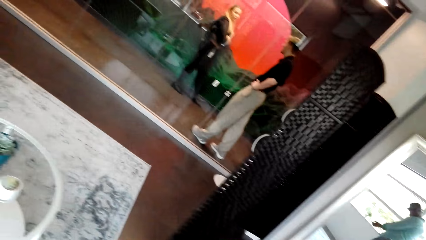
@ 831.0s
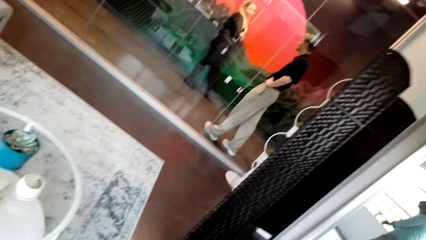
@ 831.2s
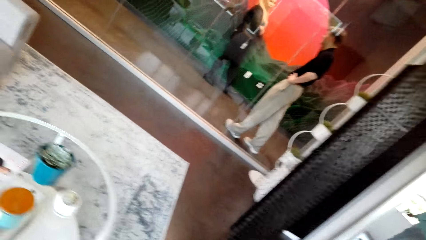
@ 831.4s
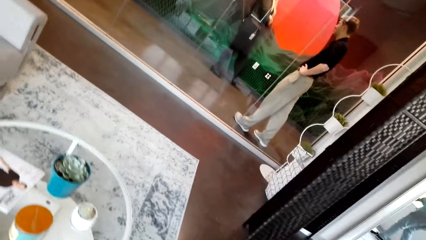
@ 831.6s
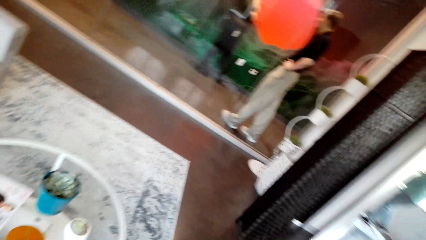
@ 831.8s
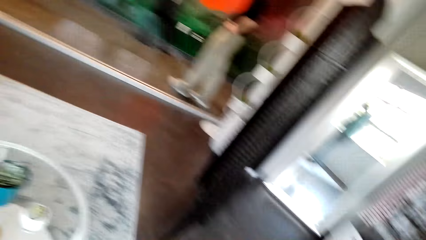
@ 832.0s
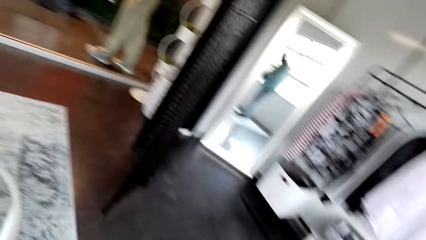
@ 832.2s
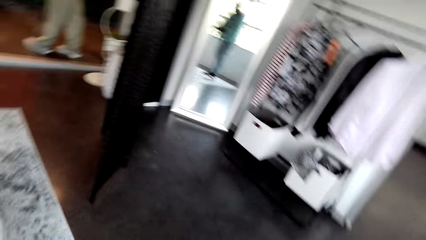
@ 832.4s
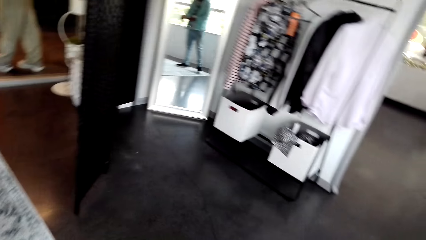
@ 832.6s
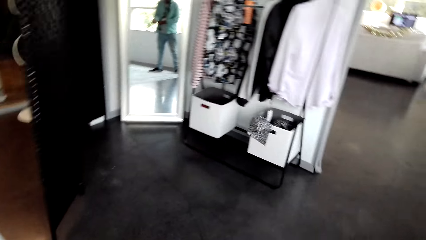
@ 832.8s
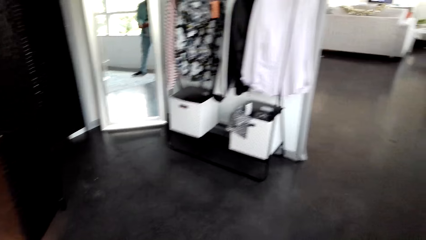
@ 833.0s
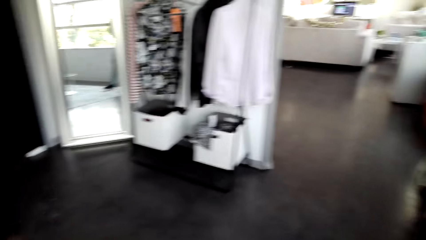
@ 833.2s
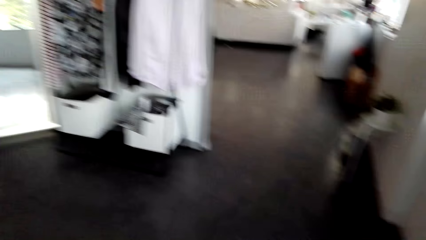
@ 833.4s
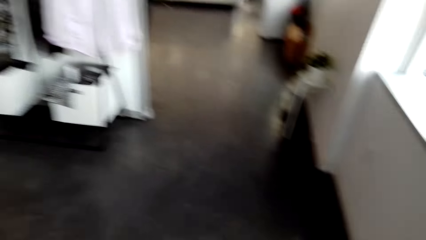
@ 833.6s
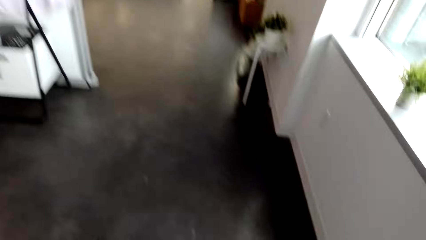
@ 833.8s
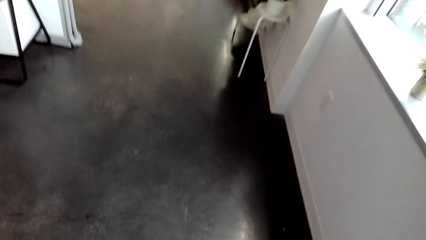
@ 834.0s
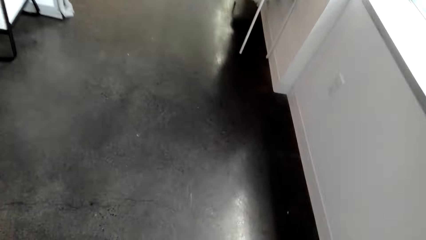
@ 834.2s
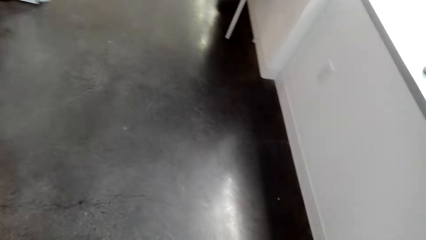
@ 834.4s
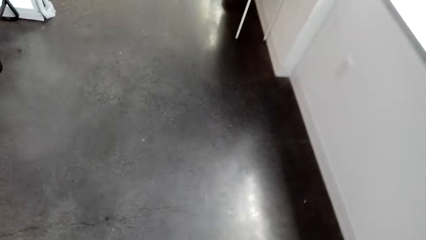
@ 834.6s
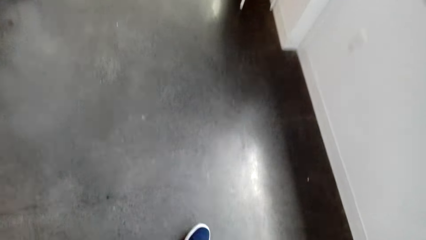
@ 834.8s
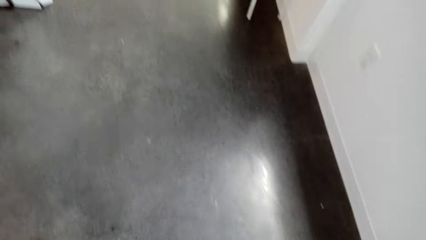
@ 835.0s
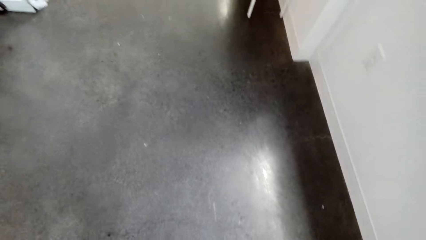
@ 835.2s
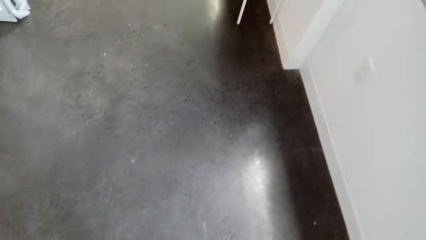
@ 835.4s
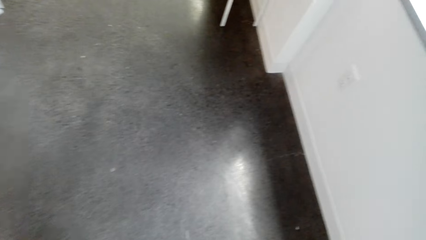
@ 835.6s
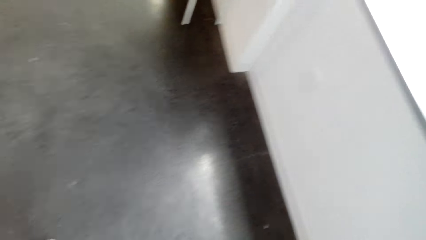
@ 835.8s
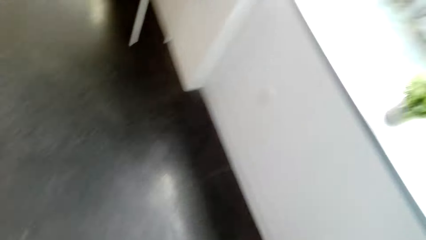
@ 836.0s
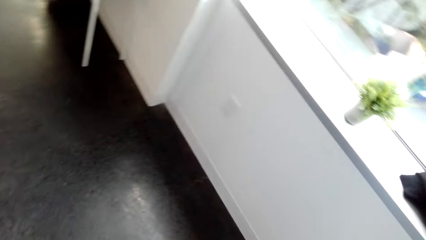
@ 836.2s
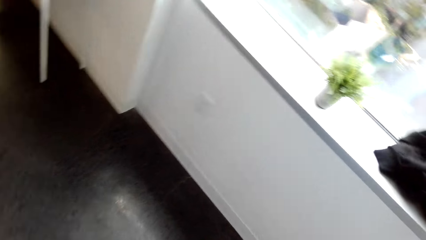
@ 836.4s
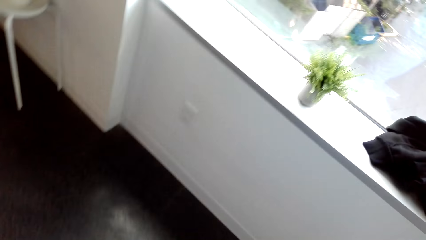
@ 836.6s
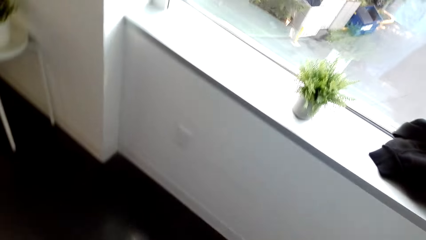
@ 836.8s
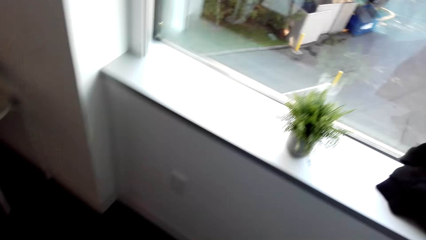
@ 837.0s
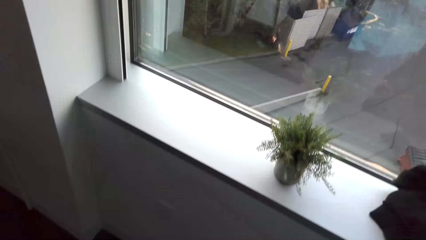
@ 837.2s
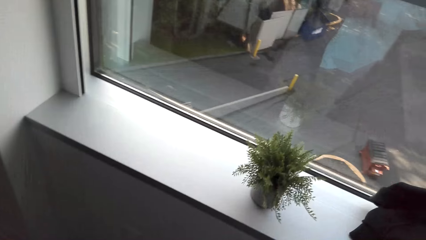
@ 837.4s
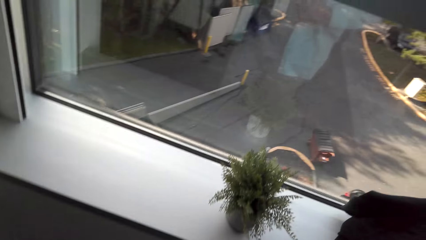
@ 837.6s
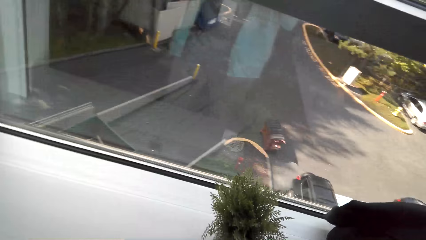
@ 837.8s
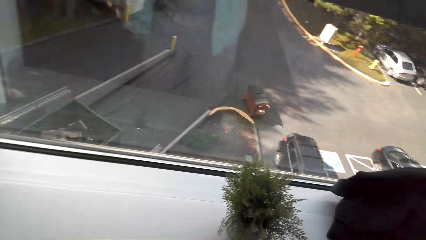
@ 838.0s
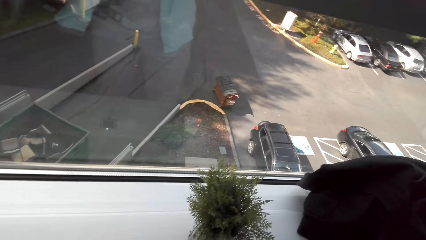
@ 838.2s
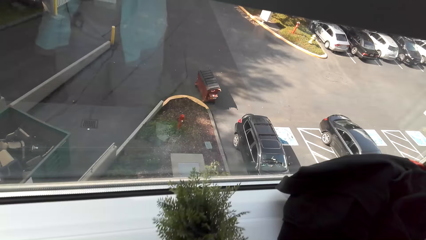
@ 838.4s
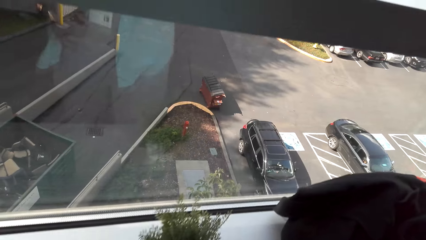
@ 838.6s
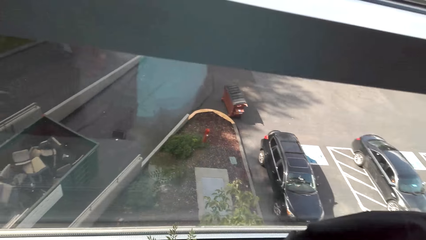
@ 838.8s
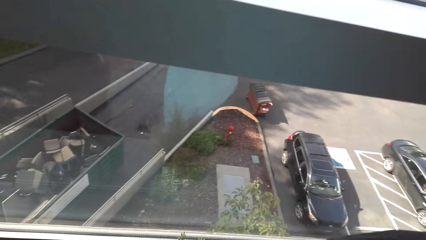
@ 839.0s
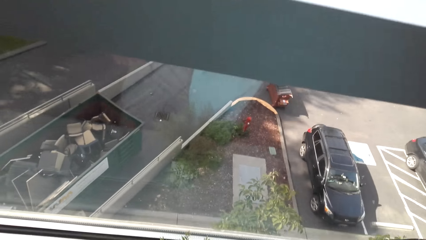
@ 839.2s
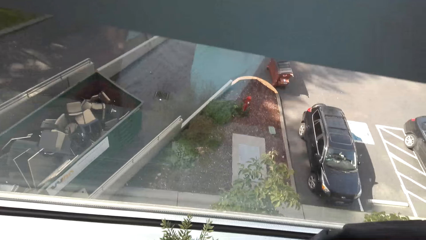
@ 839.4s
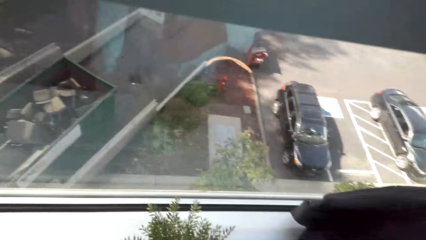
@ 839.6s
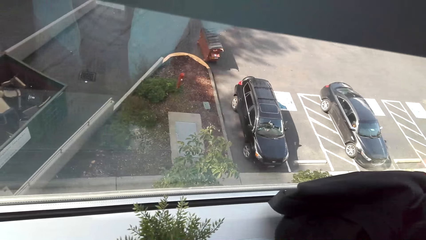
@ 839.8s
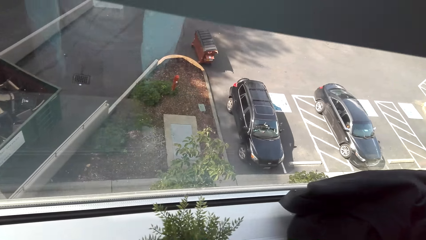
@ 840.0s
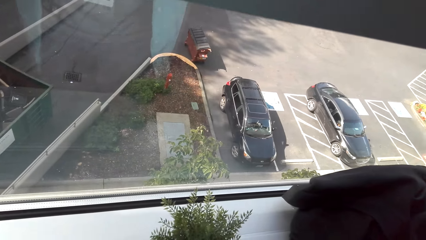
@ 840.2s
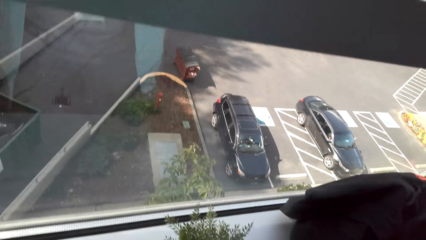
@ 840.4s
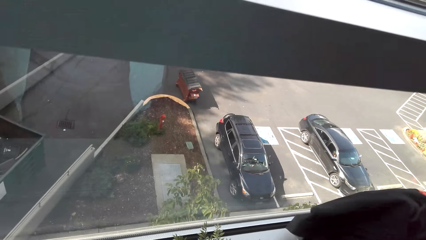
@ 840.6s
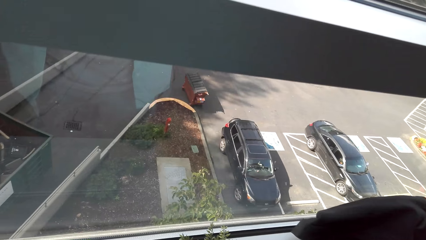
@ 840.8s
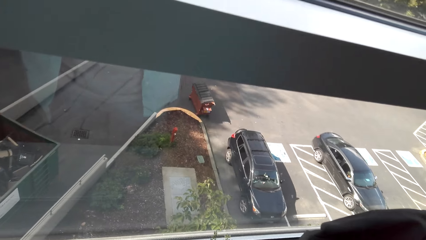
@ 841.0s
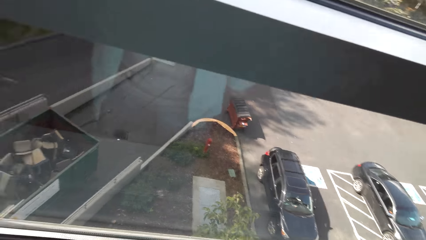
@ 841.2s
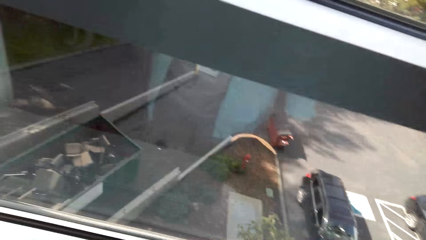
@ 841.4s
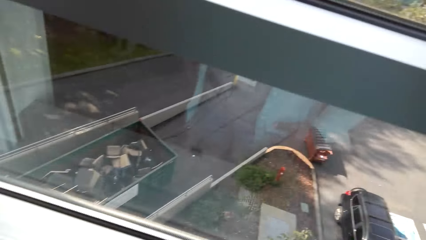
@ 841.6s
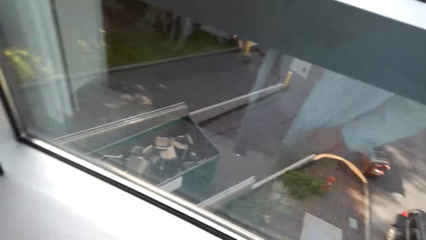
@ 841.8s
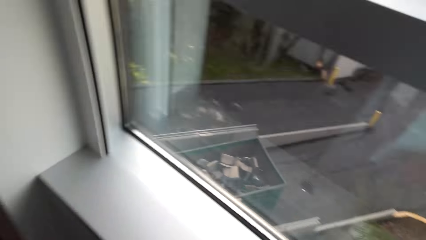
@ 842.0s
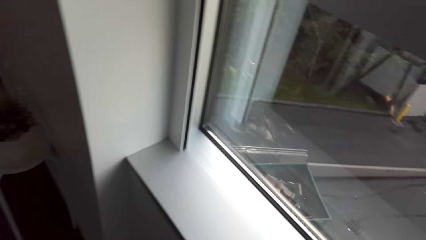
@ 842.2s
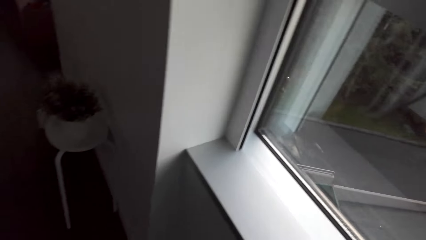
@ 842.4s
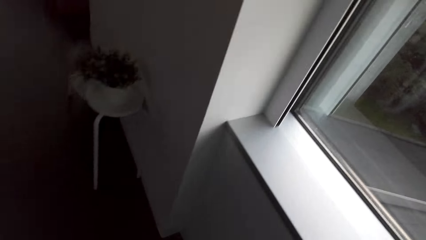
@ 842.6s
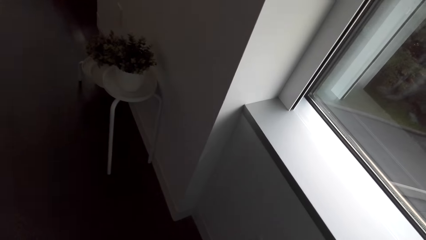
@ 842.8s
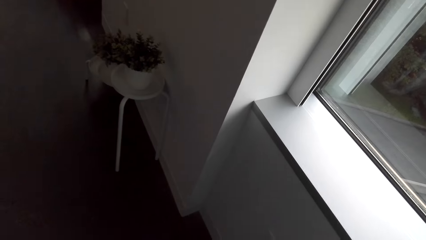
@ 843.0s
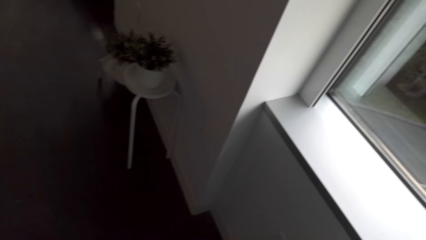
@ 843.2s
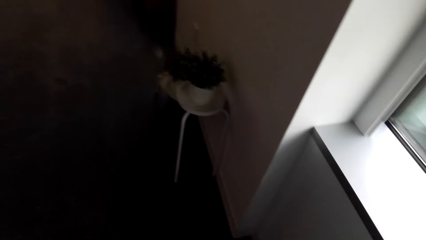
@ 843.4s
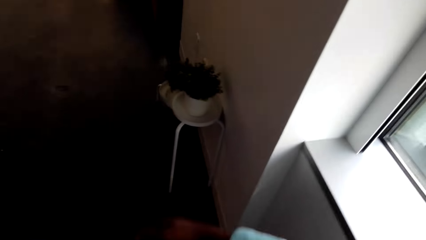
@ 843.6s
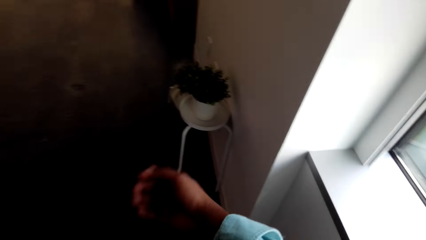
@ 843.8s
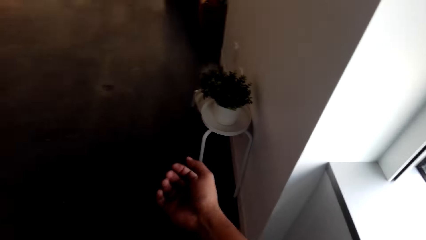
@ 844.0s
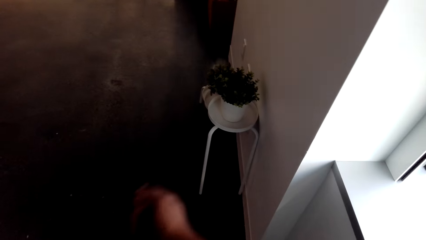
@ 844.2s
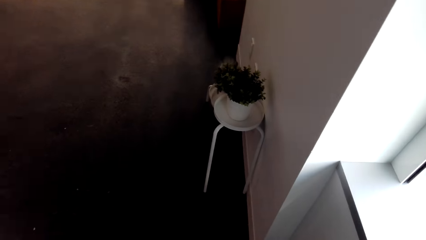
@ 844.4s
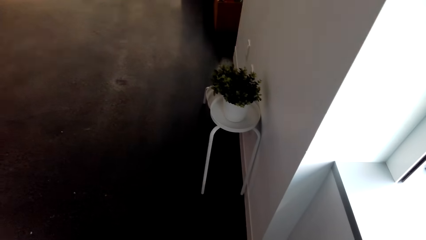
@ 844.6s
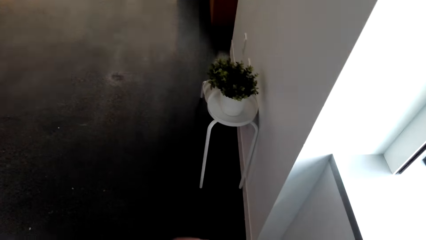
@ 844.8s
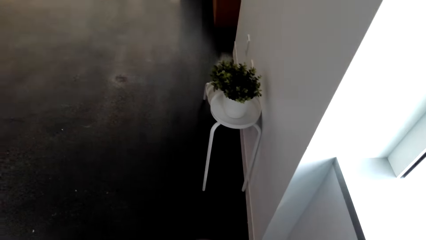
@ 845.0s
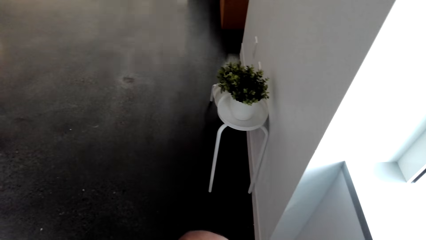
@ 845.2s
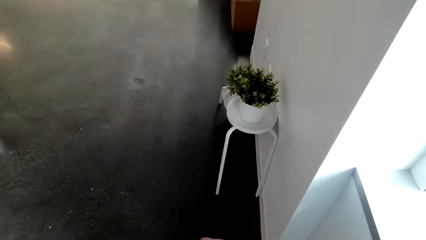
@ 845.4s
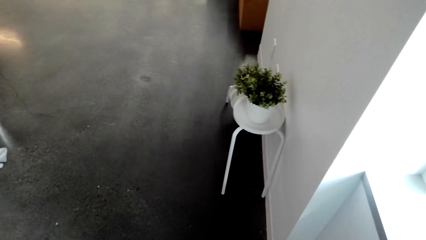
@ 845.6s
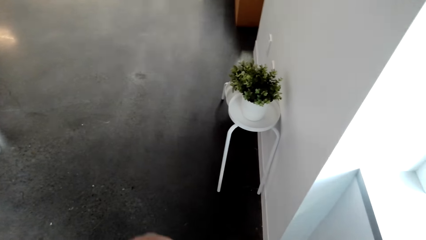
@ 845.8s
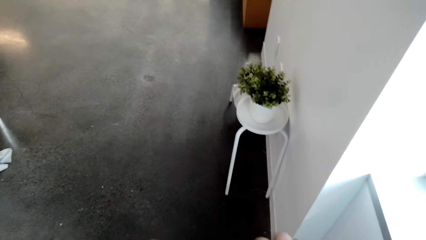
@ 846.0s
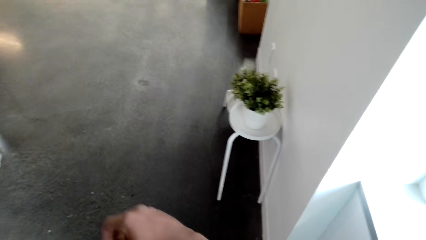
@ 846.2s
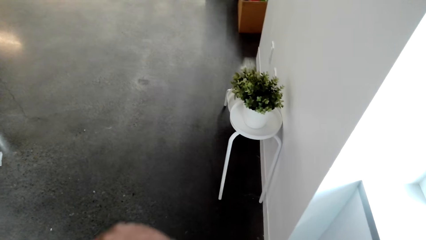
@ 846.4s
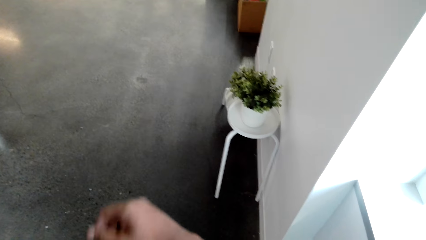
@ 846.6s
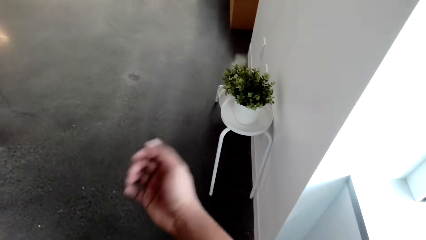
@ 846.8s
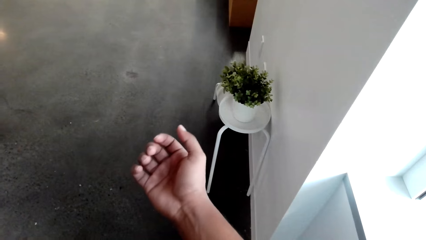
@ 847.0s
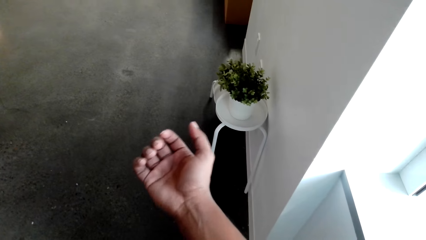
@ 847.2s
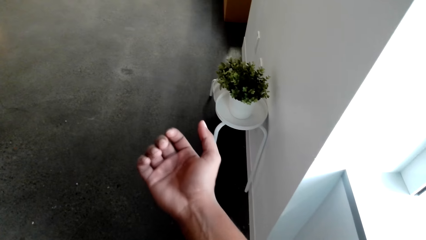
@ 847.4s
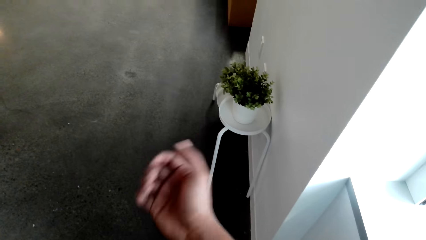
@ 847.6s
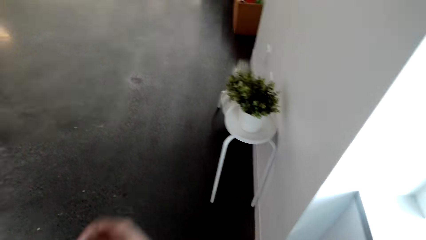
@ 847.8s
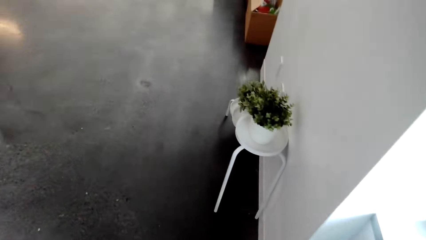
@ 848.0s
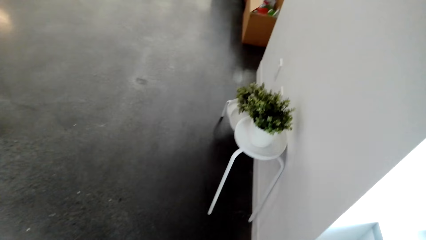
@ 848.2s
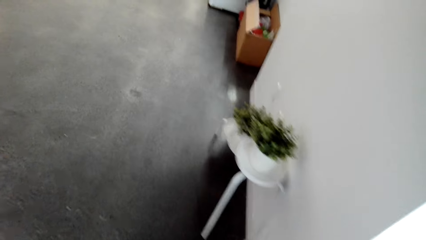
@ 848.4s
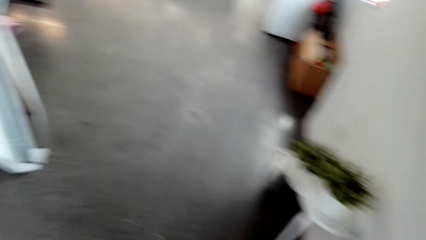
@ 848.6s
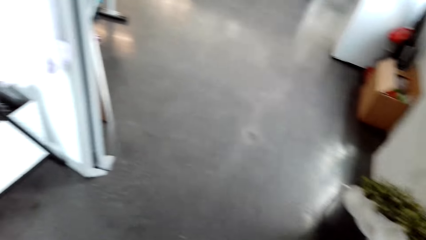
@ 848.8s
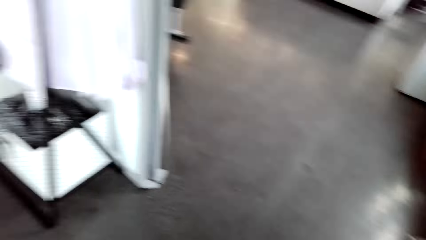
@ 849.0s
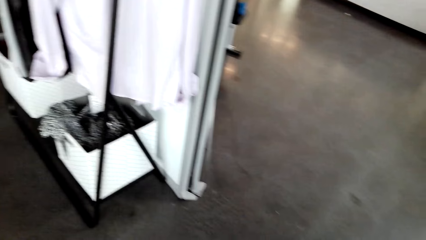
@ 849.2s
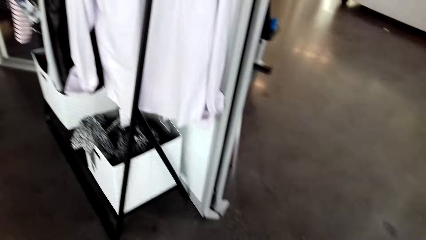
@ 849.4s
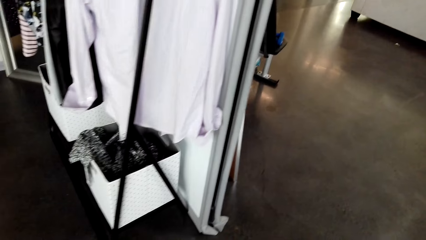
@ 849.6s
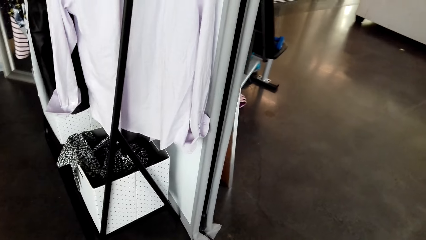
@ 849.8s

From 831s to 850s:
The camera wearer looks around. They walk around. They look around. They walk around. They lift the right hand. They look around. They lift the right hand. They look at the right hand. They drop the right hand. They walk around.
